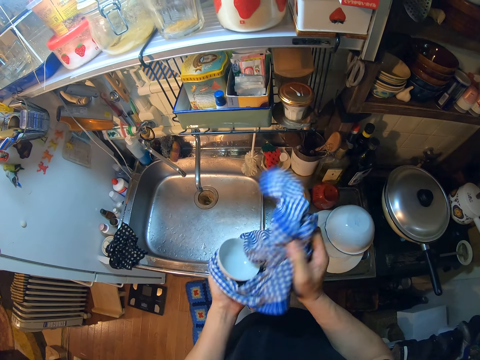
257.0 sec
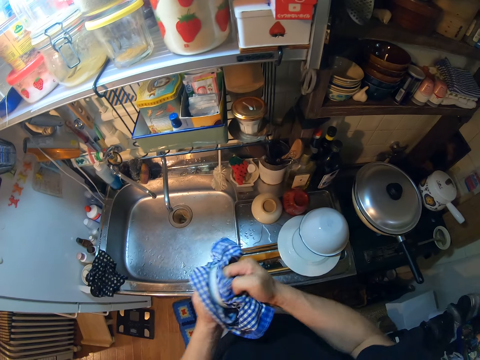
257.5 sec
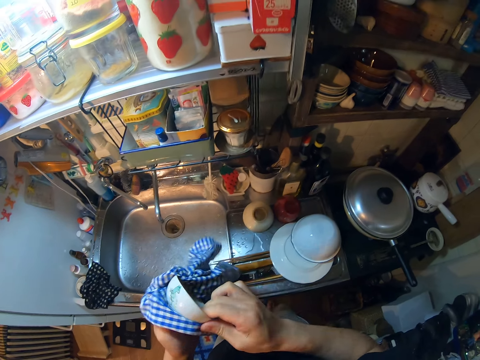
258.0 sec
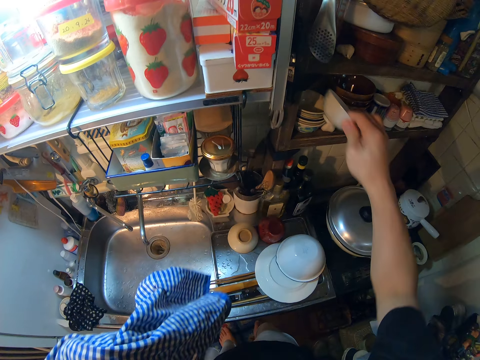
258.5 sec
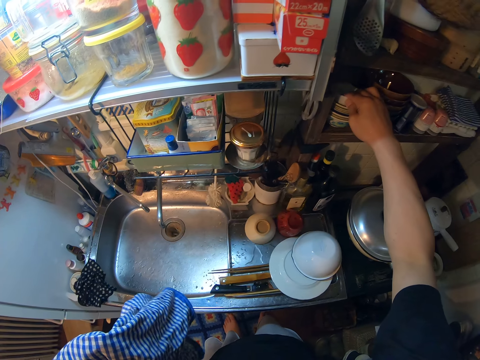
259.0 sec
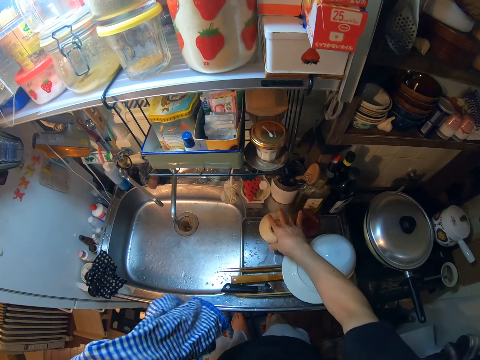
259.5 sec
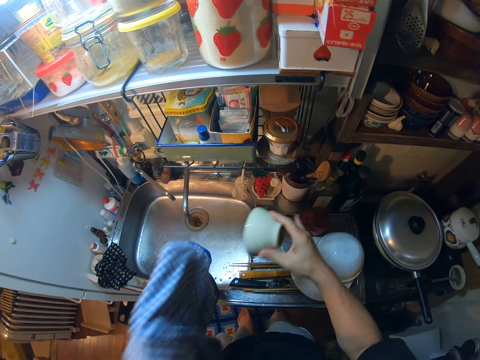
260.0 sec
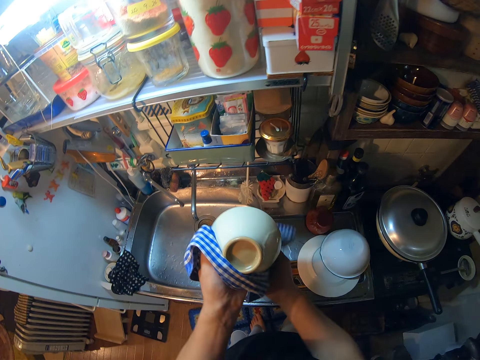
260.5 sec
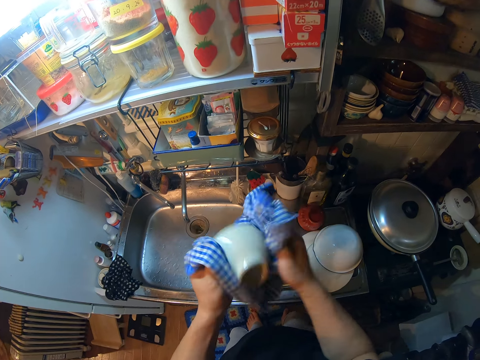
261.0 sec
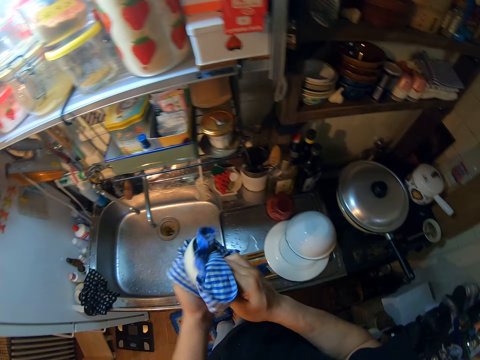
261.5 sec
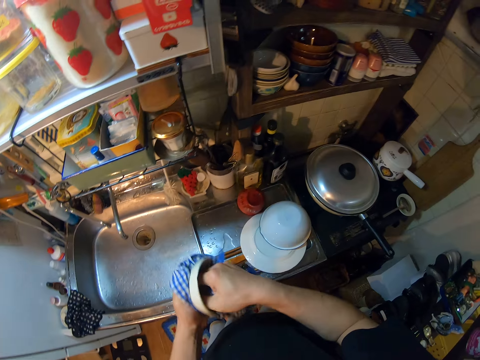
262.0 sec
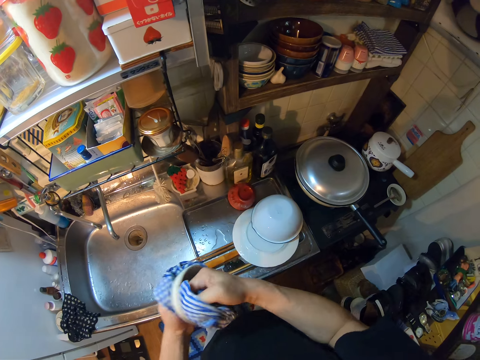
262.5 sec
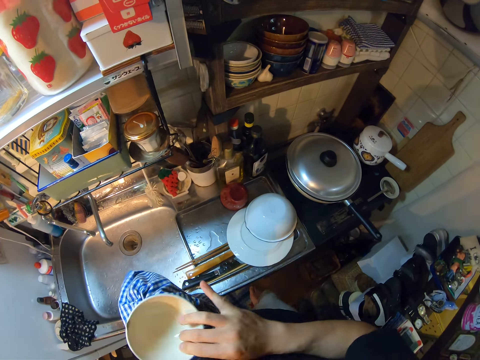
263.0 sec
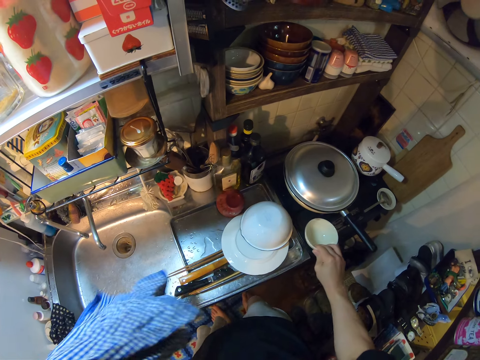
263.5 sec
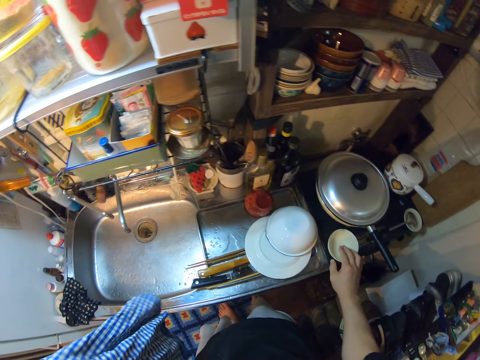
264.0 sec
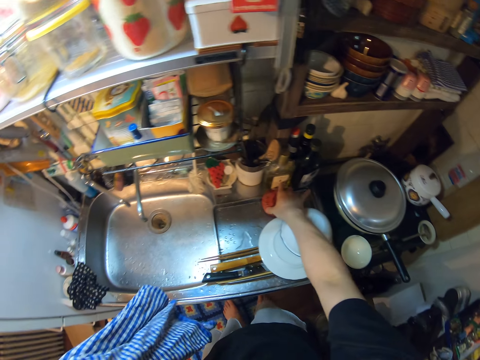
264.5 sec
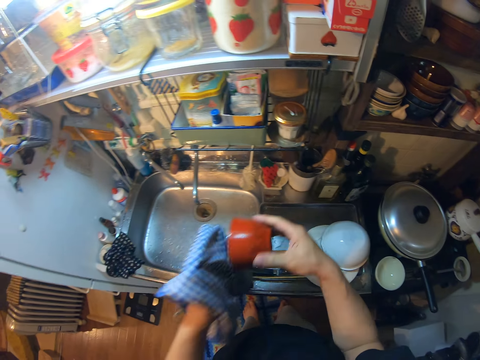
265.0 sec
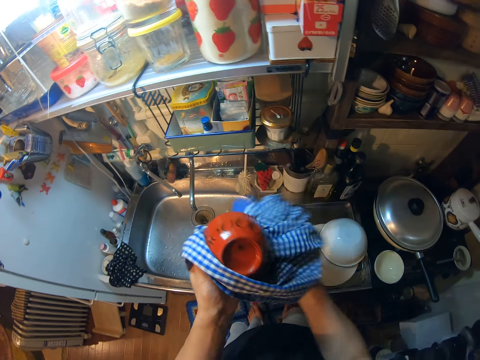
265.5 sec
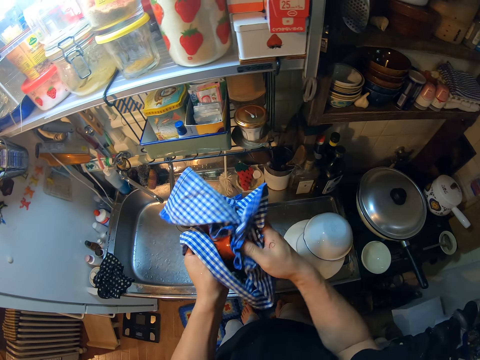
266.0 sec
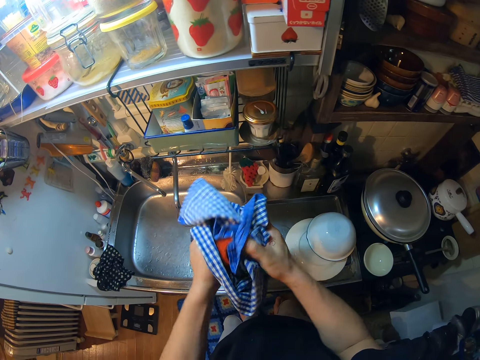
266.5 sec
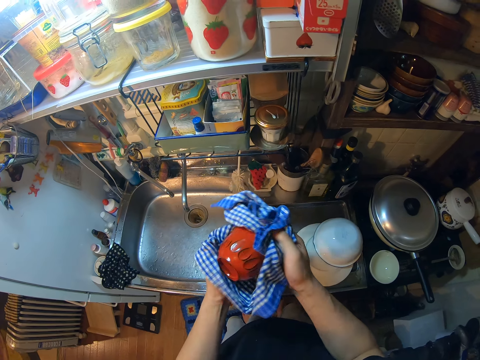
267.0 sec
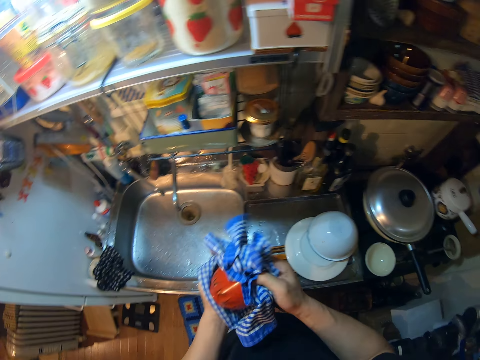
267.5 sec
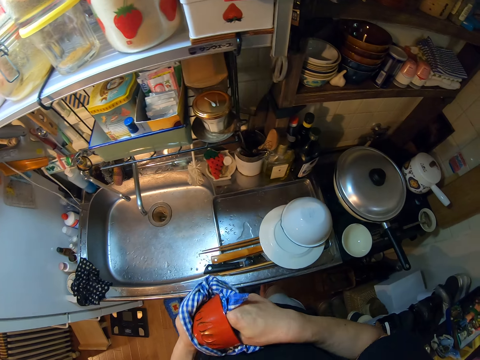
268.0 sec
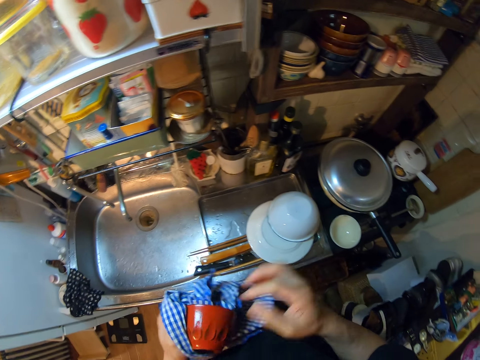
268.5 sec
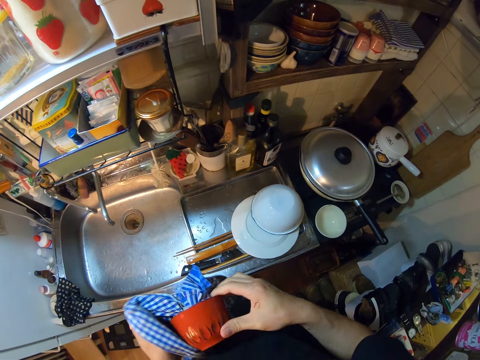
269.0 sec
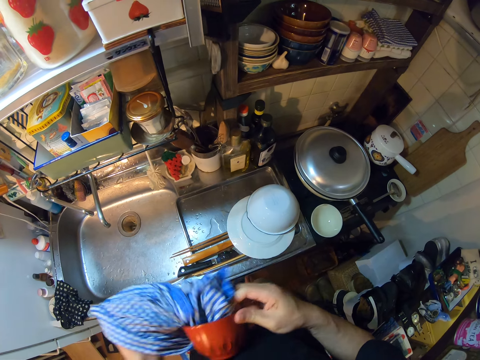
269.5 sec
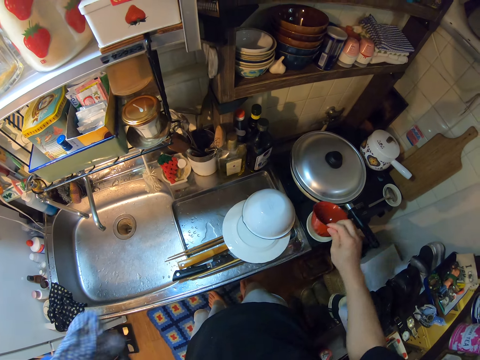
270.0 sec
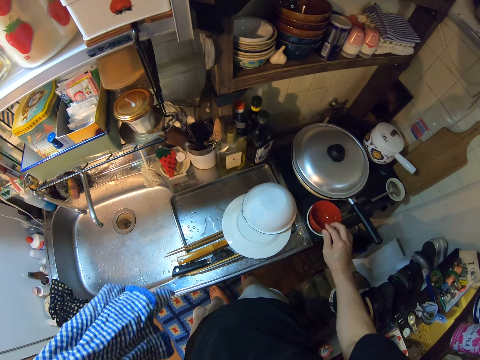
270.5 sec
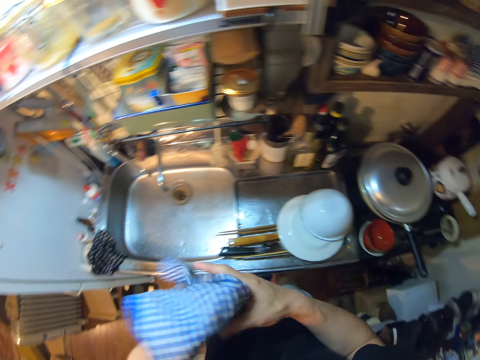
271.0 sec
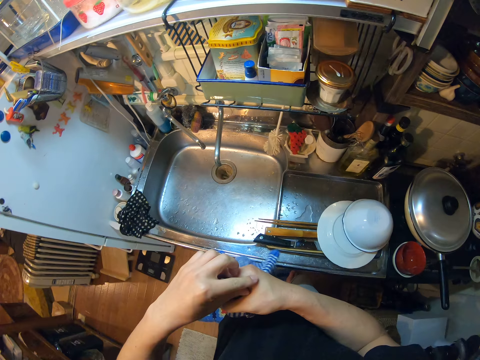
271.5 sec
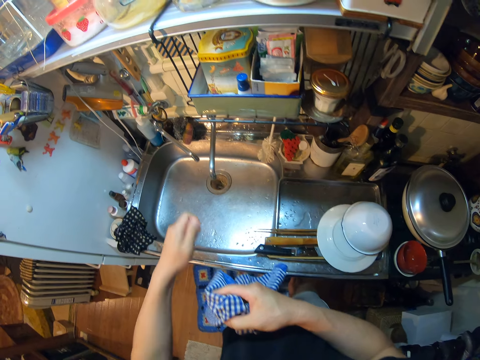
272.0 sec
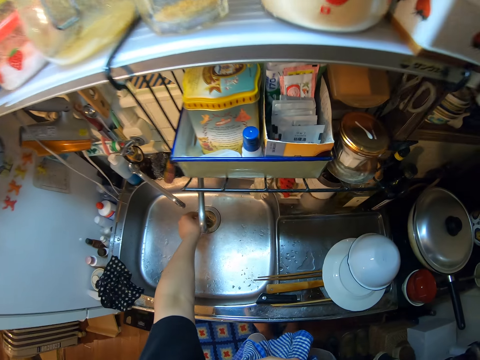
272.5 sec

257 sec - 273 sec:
The camera wearer puts down the bowl. He takes the bowl. He dries the bowl with the towel. He drops two cups on the sink slab. He takes the bowl. He dries the bowl with the towel. He puts down the bowl. He switches the napkin from his left hand to his right hand. He wipes the dirt on his right hand with his left index finger. He throws the dirt in the sink.

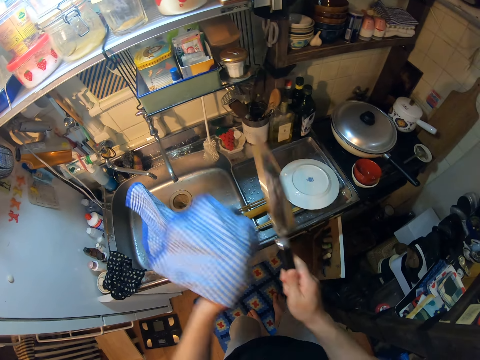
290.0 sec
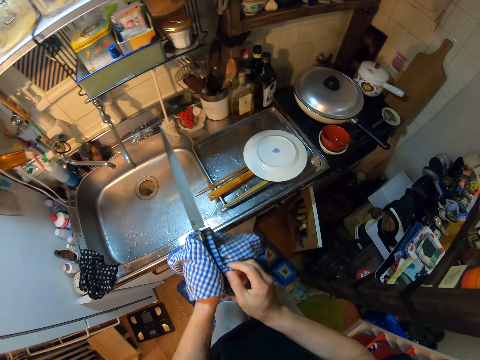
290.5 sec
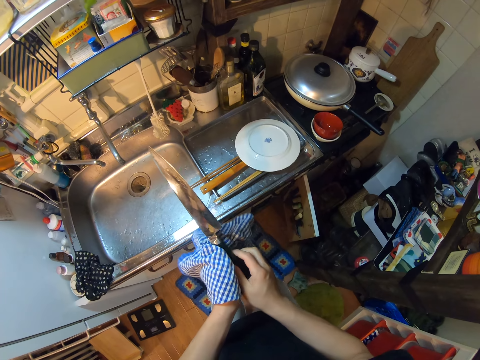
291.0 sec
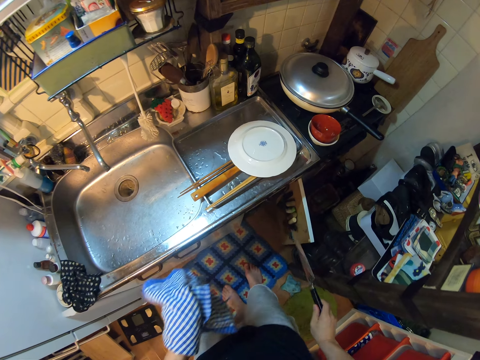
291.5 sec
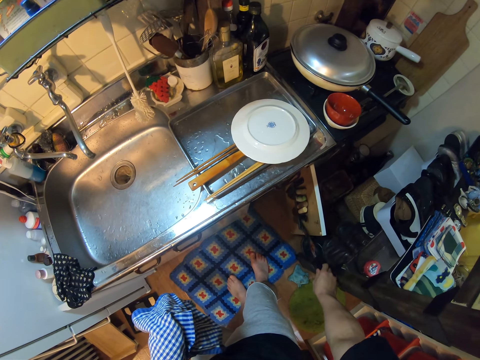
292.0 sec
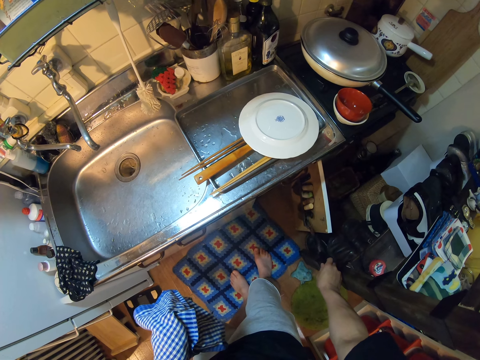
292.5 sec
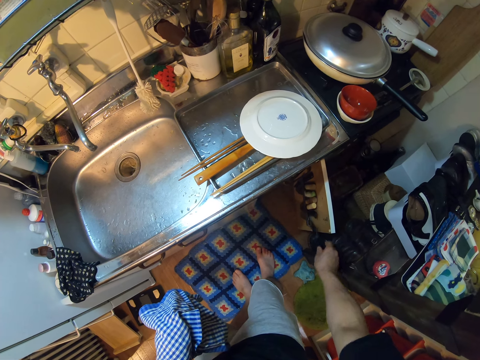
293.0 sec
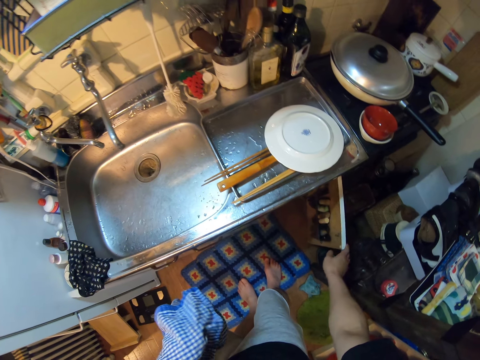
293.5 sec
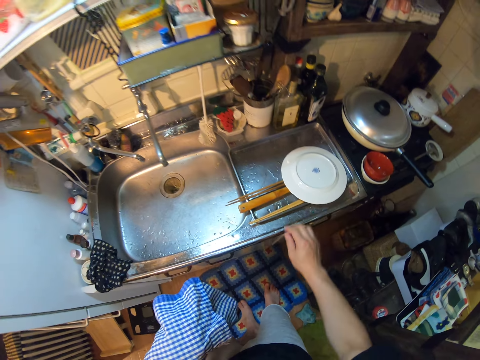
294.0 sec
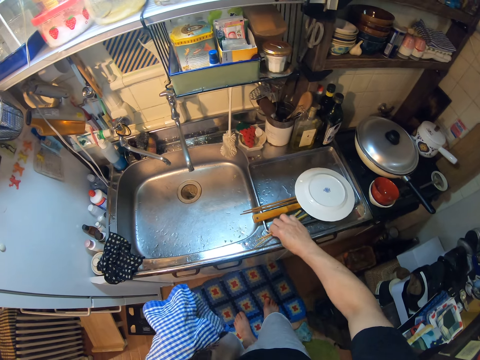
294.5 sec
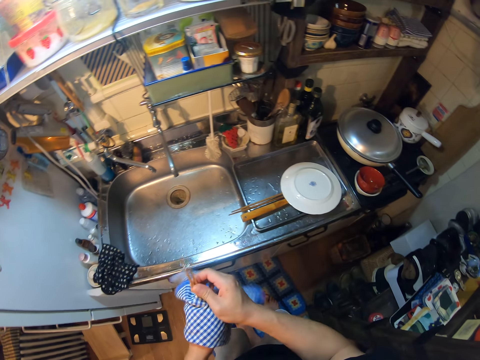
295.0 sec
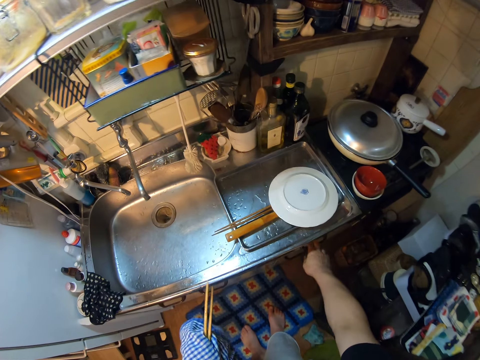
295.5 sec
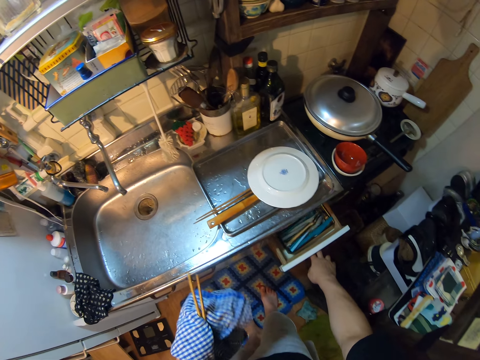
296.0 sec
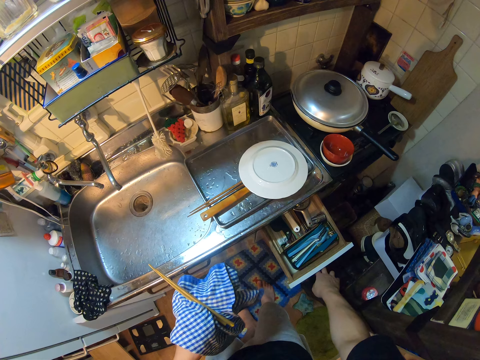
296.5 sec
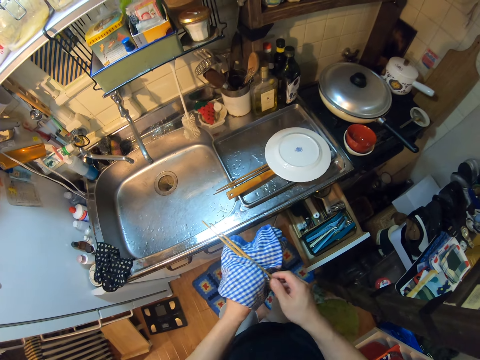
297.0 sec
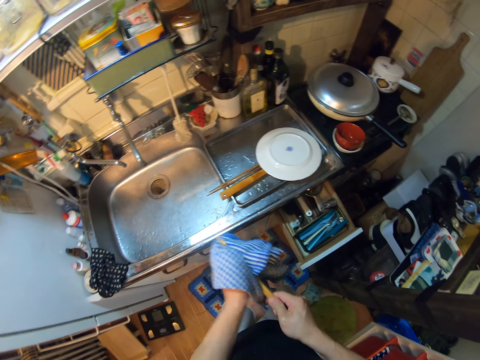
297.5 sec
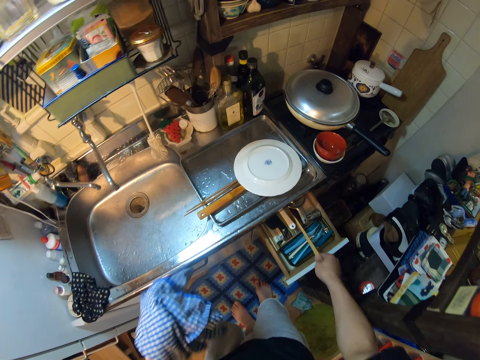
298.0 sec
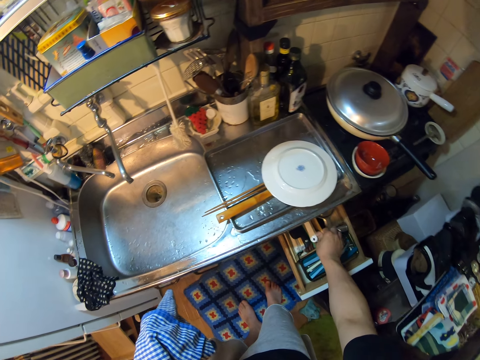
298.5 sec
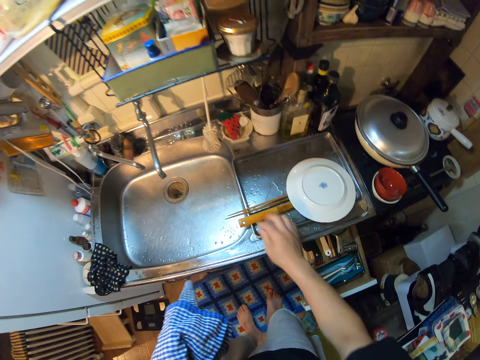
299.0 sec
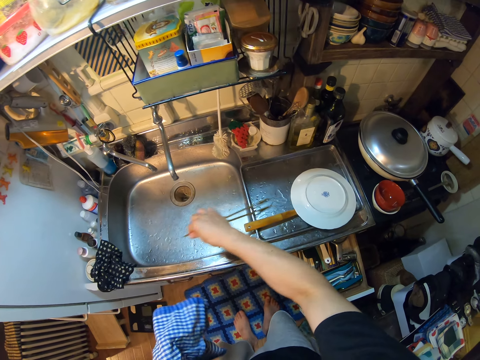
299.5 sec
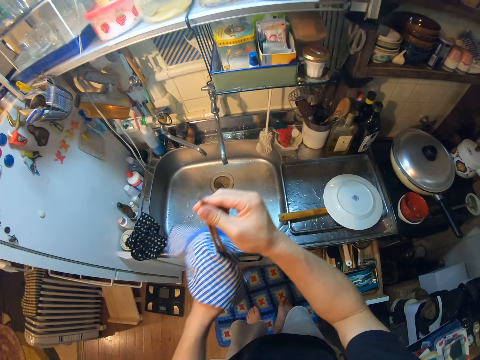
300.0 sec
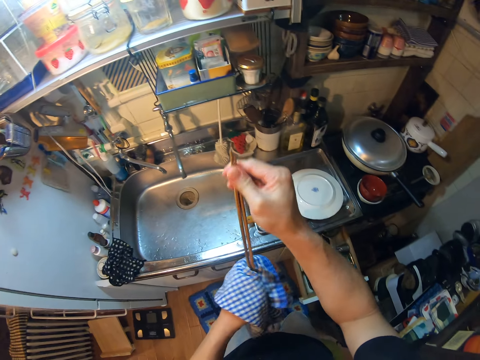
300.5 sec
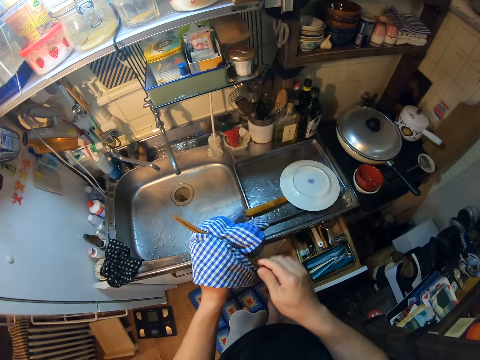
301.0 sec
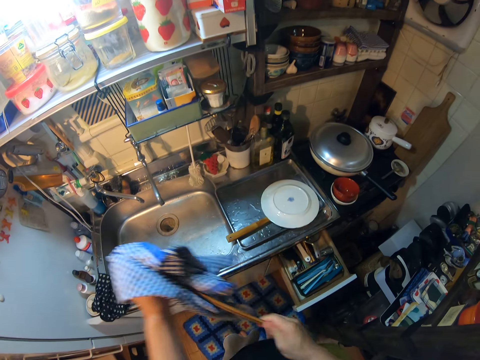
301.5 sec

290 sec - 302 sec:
The camera wearer moves her hand towards the cabinet. She puts the knife by the door of the cupboard. She holds the cabinet door with her hand and closes the cabinet door with her hand. She moves her hand towards the sink. She holds the chopsticks with her hand. She pulls on the chopsticks with her hand. She picks the chopsticks from the sheet pan. She moves her hand towards the towel. She holds the chopsticks with the towel. She lowers her hand towards the cabinet. She pulls on the drawer with her hand. She opens a cutlery drawer under the sink. She moves her hand towards the towel. She holds the chopsticks with her hand. She wipes the chopsticks with the towel. She moves her hand towards the drawer. She puts the chopsticks in the cutlery drawer. She moves her hand towards the sink. She holds the chopsticks with her hand. She pulls on the drawer with her hand. She picks another chopsticks from the sheet pan. She moves her hand towards the towel. She wipes the chopsticks with the towel.
